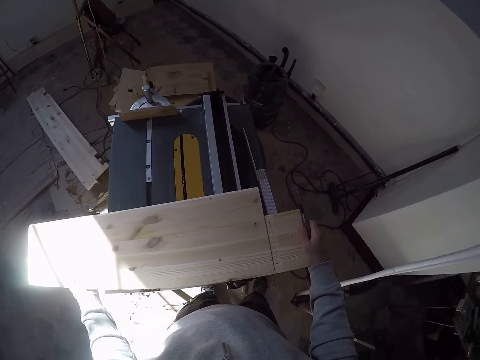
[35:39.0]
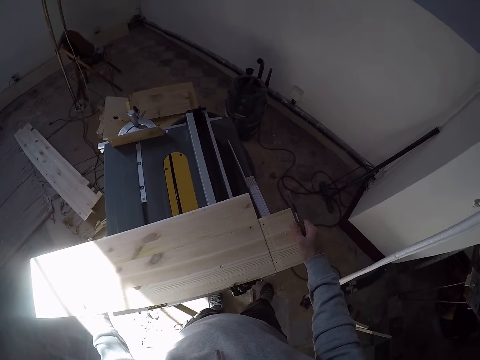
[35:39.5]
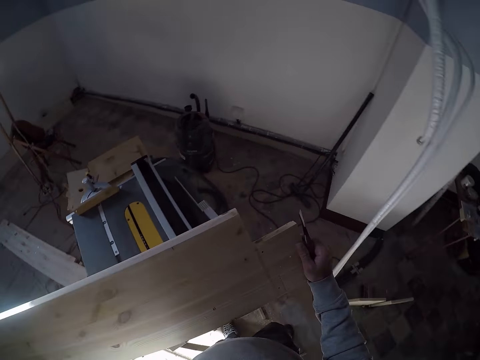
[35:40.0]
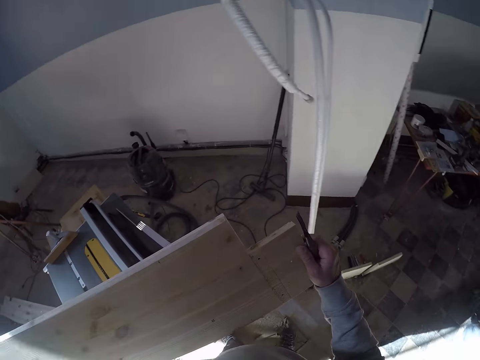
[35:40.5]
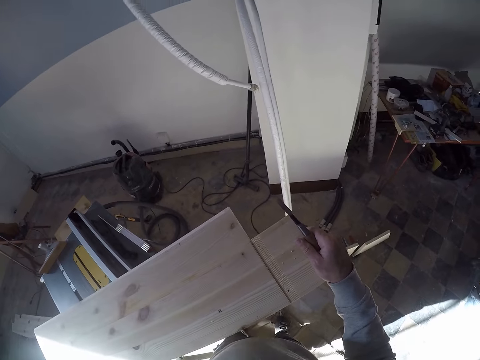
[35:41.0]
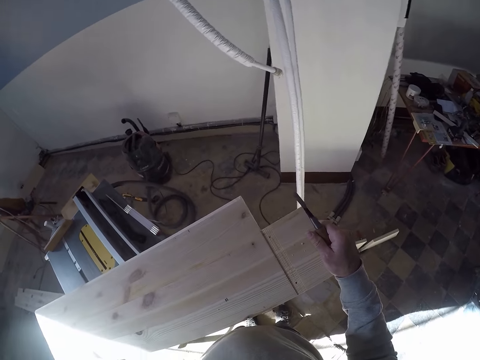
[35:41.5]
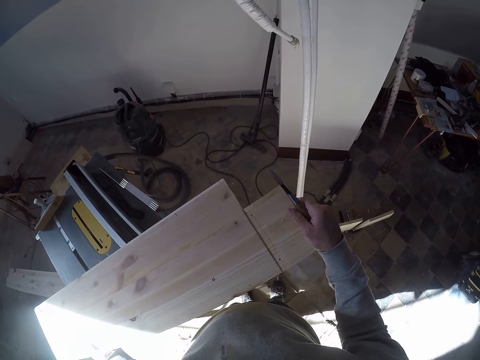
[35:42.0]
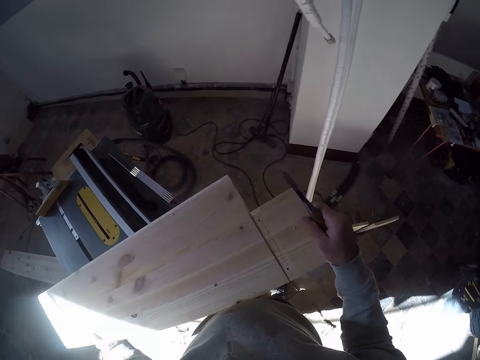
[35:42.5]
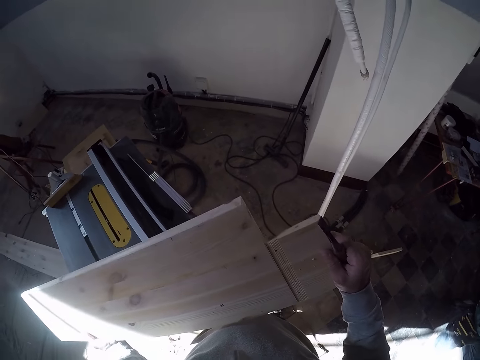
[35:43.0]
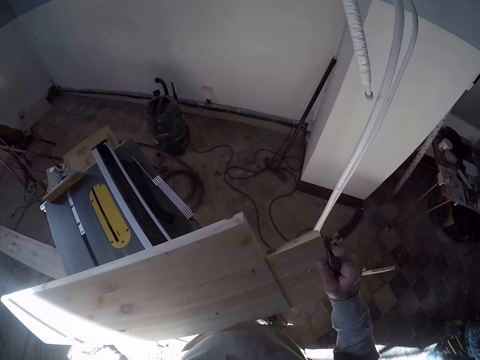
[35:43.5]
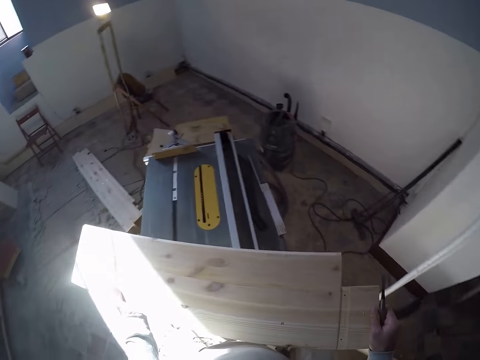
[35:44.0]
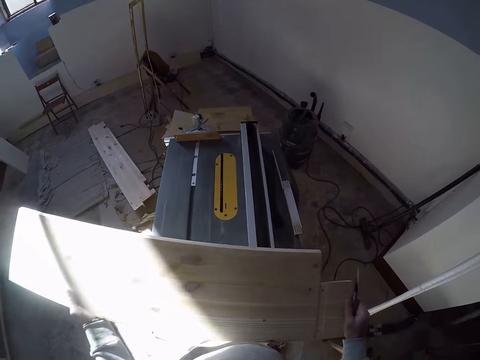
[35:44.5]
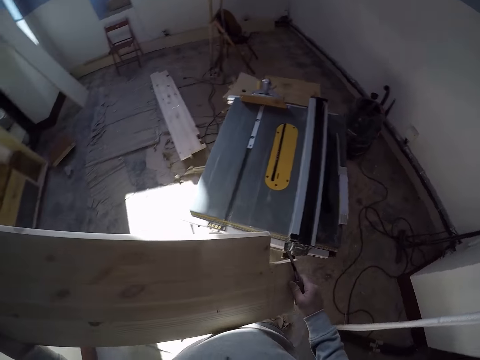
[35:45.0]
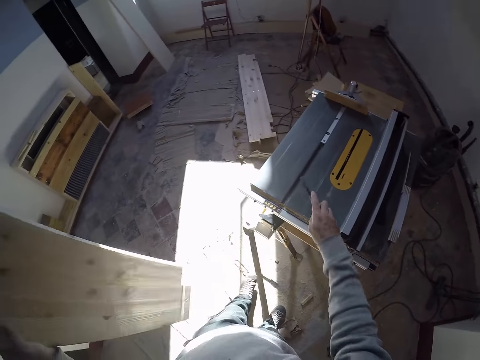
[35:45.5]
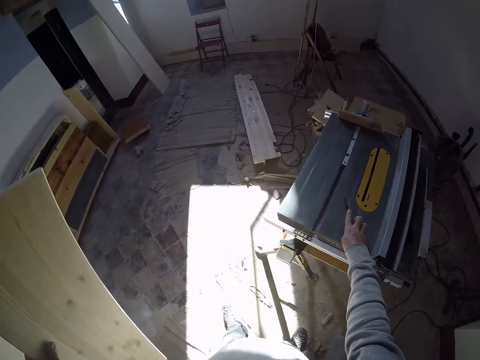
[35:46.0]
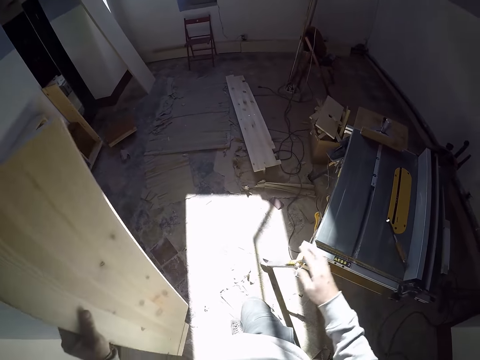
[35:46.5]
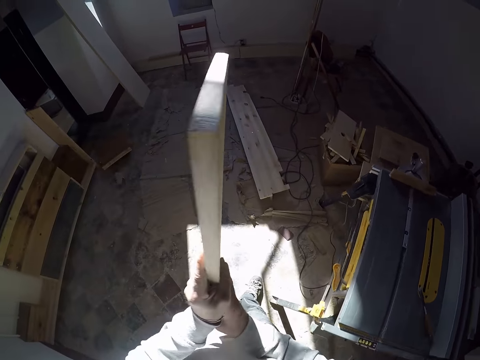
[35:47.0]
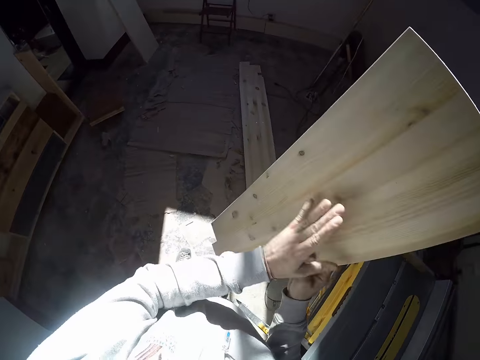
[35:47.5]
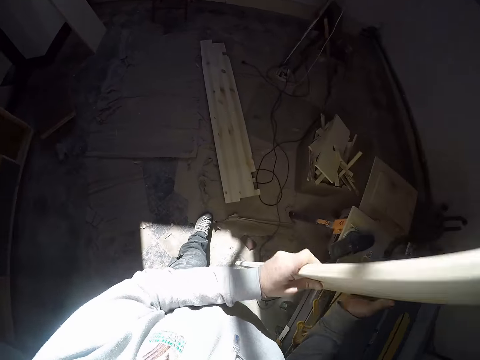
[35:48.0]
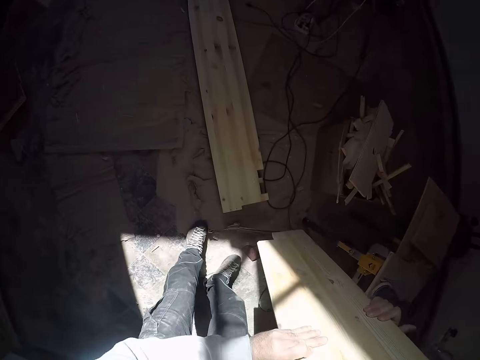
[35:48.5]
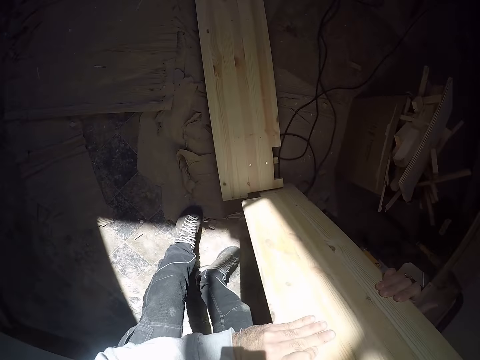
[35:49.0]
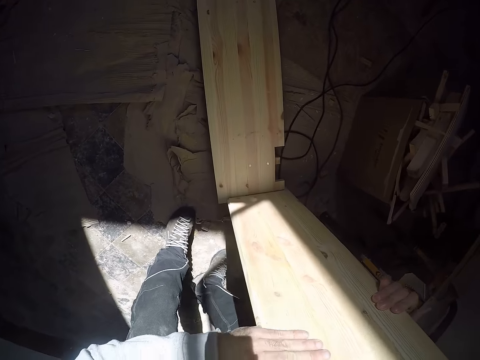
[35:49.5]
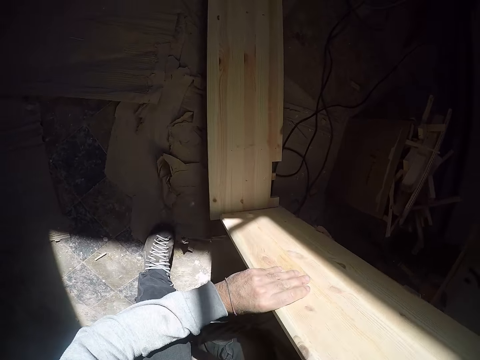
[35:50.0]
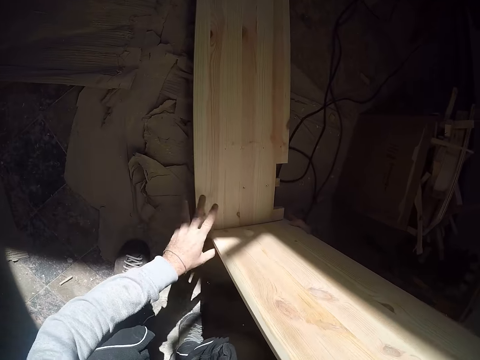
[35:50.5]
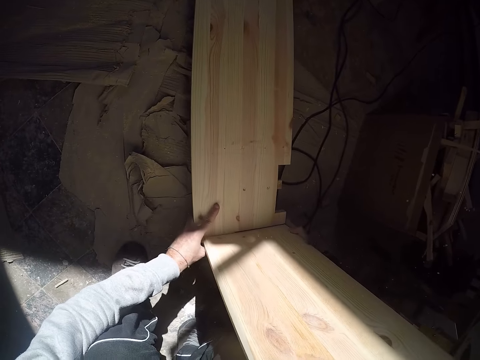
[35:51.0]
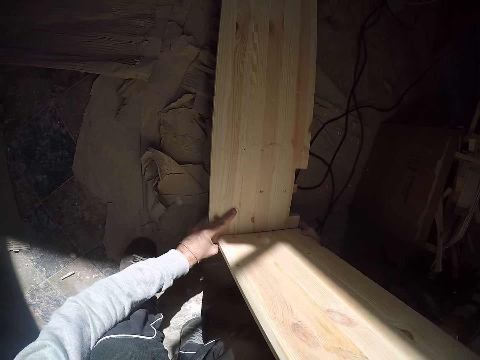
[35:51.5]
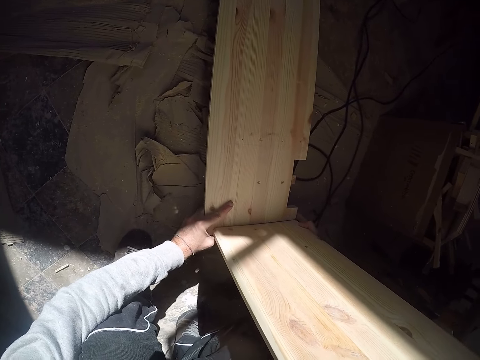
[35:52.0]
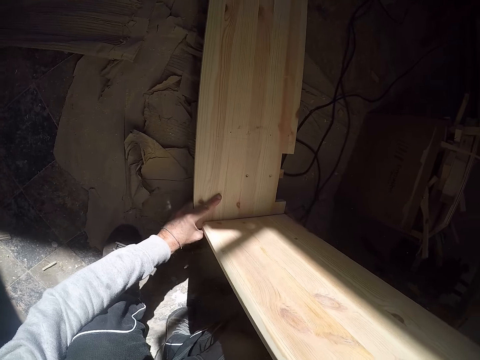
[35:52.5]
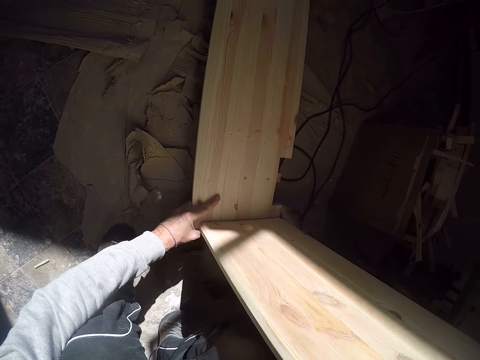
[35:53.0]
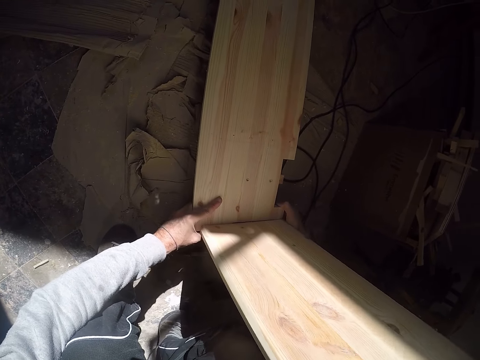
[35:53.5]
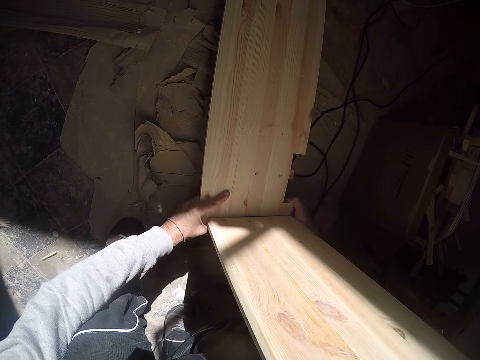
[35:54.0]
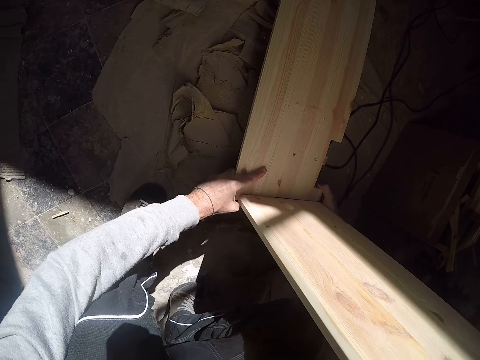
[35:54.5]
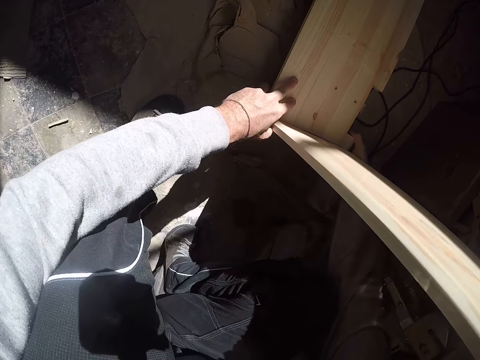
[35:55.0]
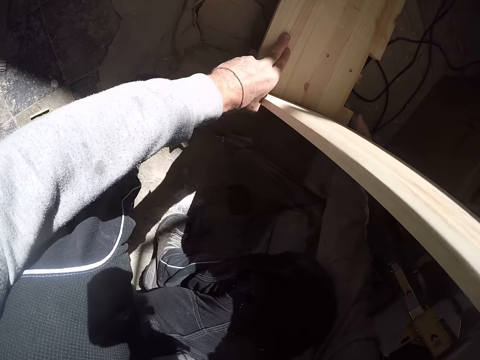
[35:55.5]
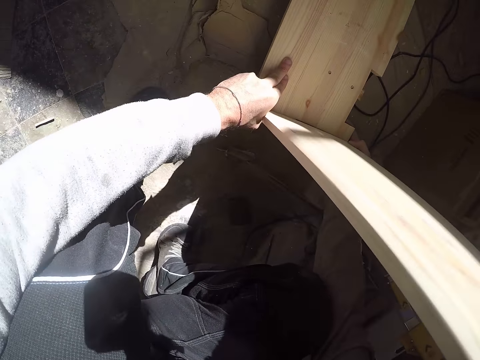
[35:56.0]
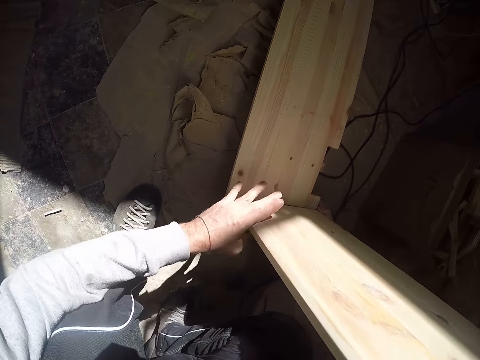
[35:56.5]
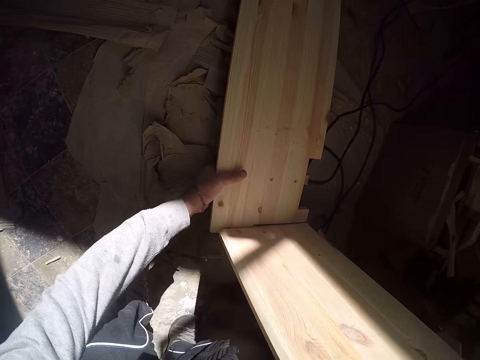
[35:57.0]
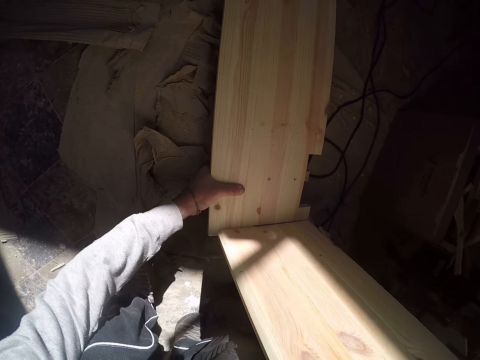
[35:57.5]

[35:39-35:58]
The camera wearer picks the wood on the table saw machine with both hands. He touches the wood. He drops the chisel on the table saw machine with his right hand. He walks. He sets the wood on a wood on the floor with both hands. He touches the wood.

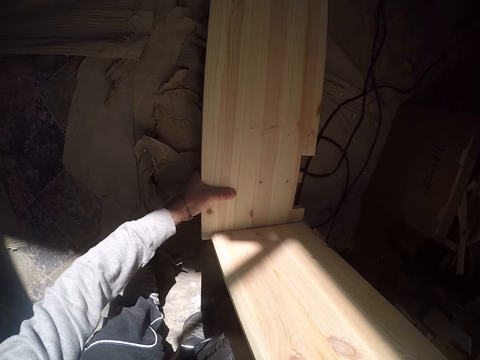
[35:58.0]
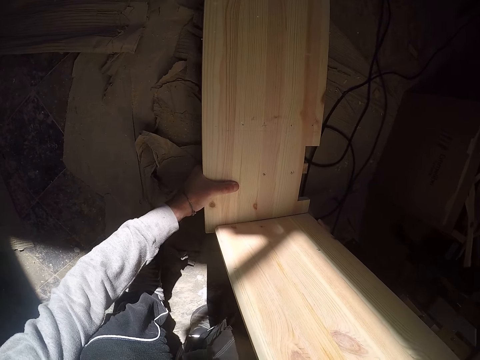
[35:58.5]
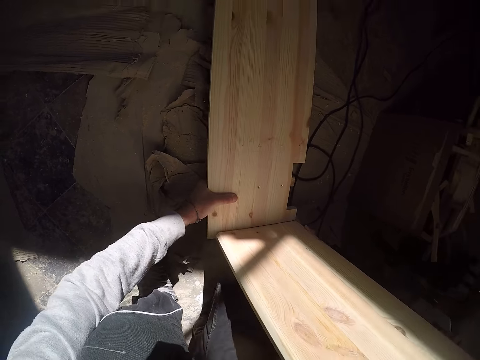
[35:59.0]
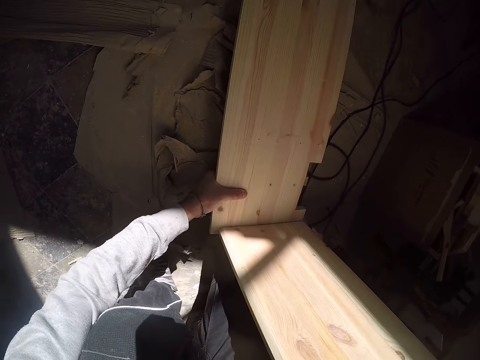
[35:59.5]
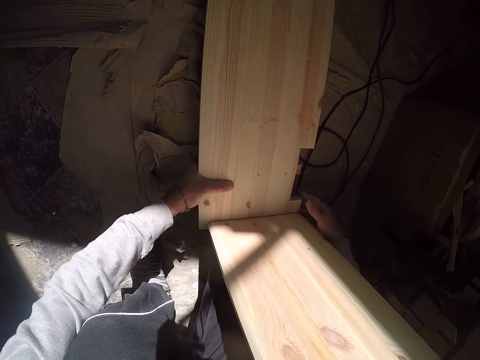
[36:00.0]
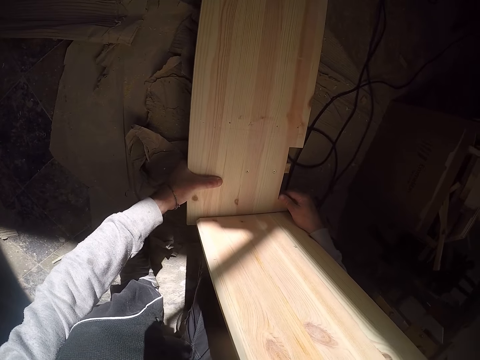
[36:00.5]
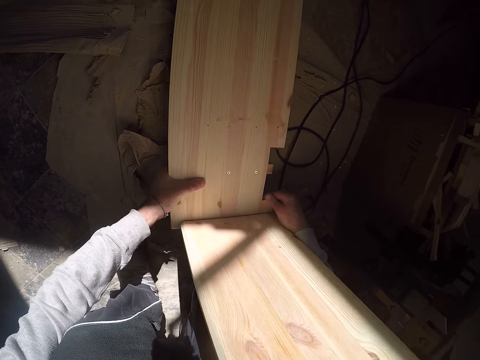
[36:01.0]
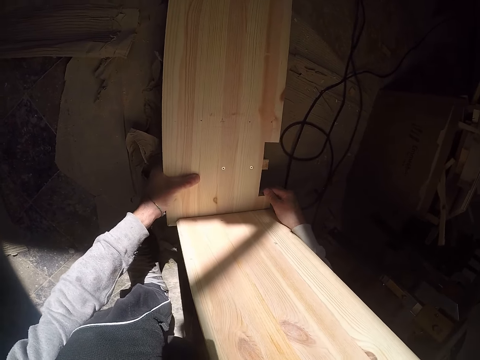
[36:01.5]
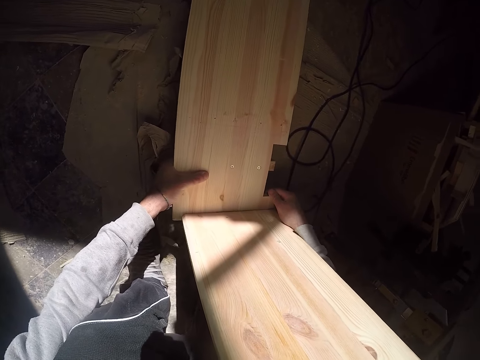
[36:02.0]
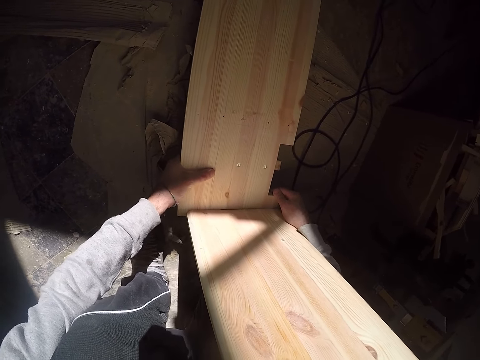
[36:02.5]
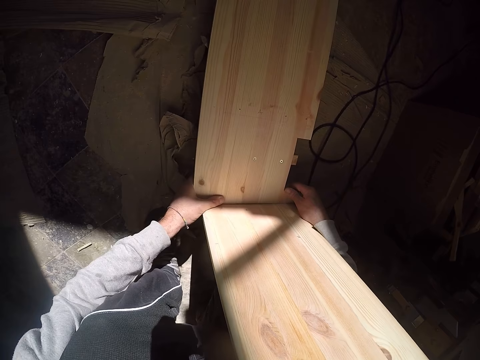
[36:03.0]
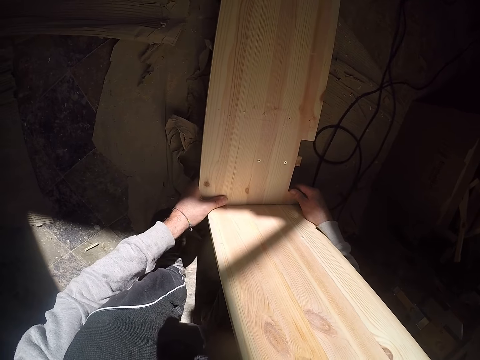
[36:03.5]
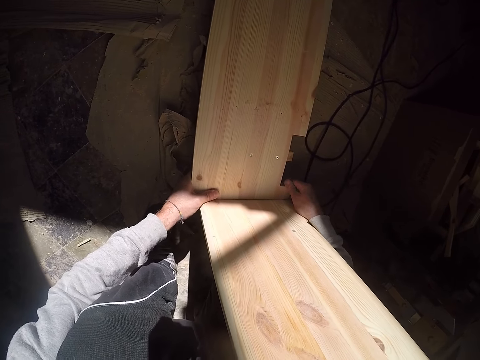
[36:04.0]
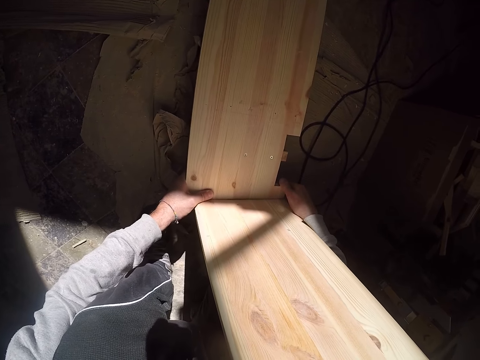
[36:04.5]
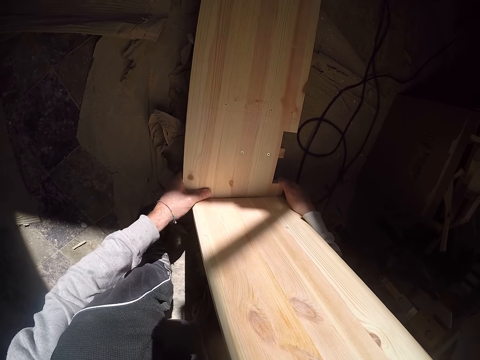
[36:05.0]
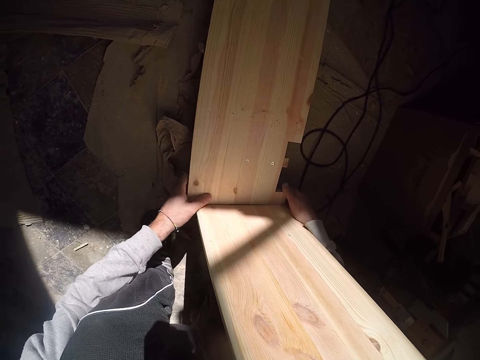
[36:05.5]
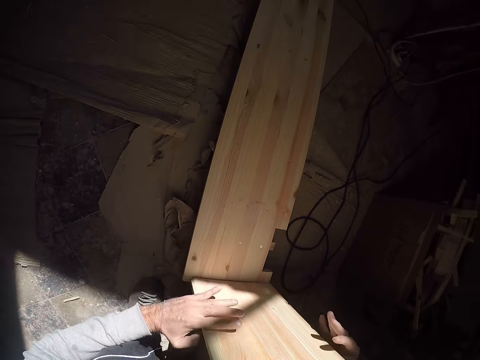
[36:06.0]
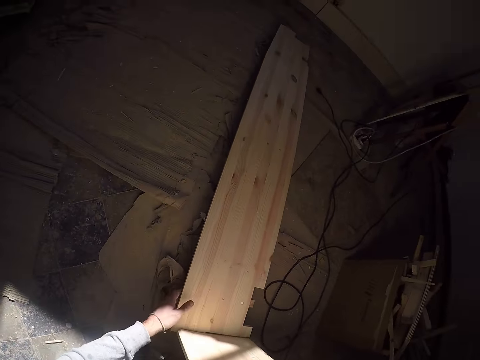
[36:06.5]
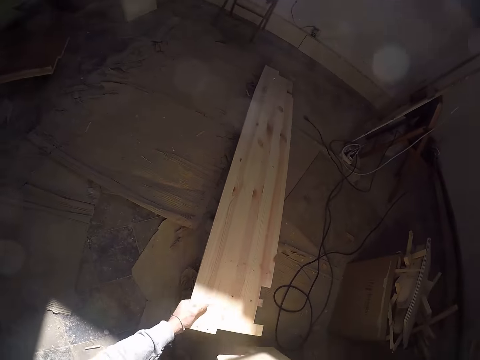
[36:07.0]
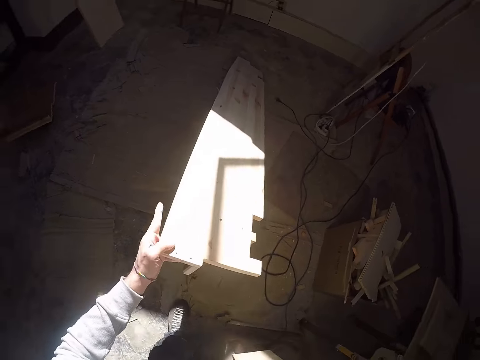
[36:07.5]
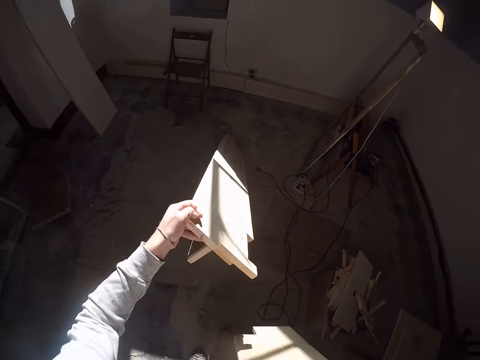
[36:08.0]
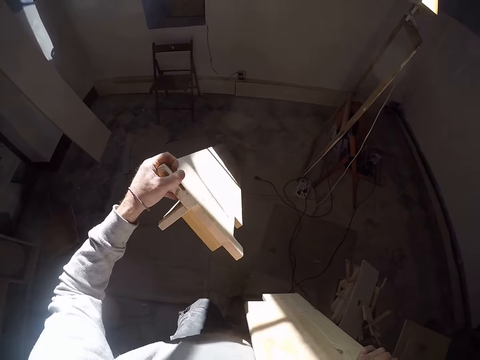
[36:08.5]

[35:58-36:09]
The camera wearer holds the wood on the wood with his right hand. He picks the wood on the floor with his left hand.
